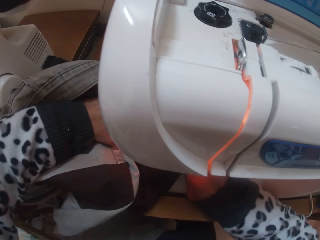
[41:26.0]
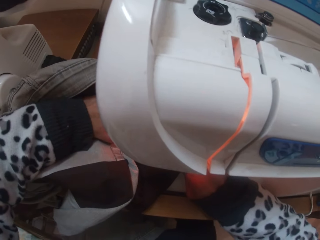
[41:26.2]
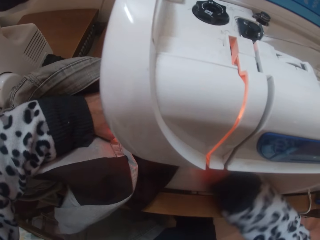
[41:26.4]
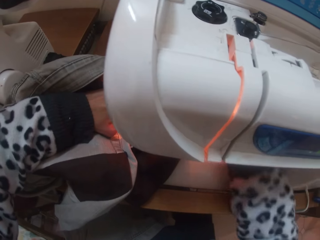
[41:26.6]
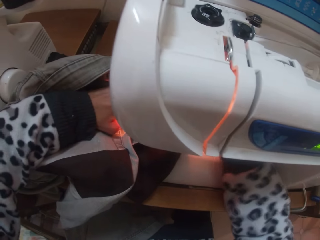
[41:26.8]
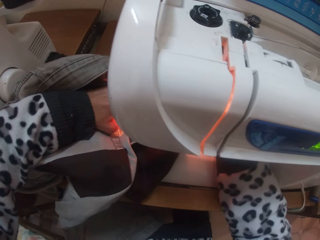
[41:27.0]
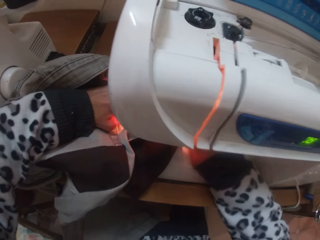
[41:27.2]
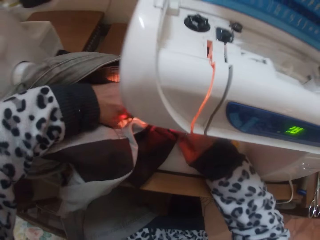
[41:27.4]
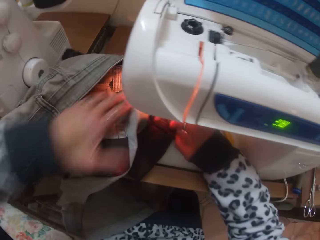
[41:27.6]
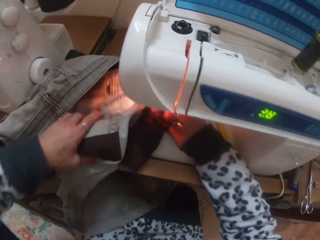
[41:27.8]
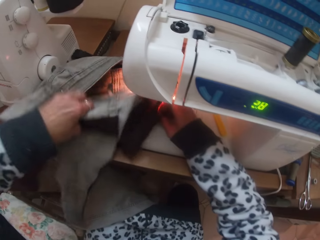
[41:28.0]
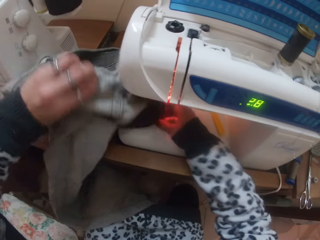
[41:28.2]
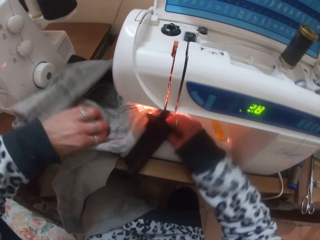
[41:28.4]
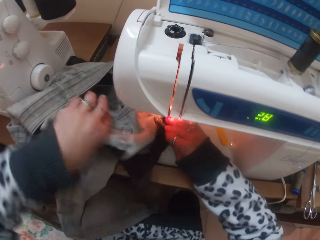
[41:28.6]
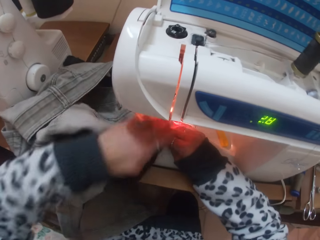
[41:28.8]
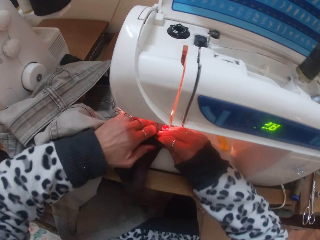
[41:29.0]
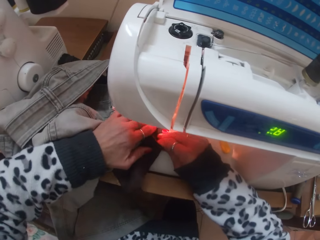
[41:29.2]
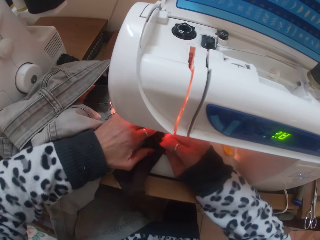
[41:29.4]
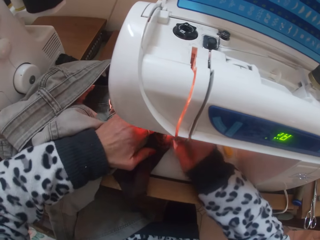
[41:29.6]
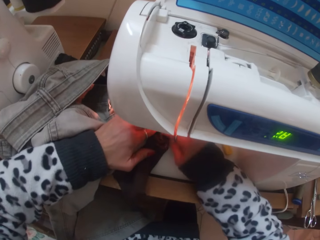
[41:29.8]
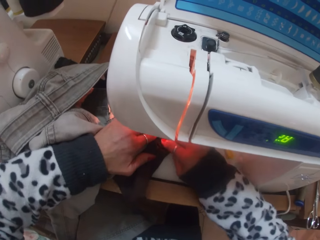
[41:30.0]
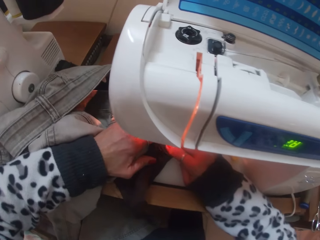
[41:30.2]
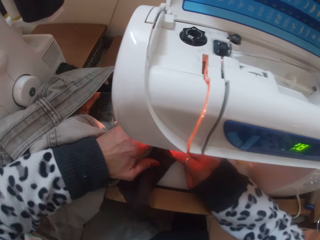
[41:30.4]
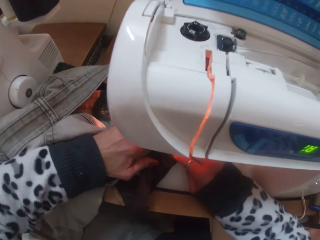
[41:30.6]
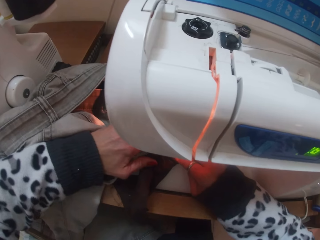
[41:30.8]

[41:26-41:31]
The camera wearer sews the jean with the sewing machine with both hands.

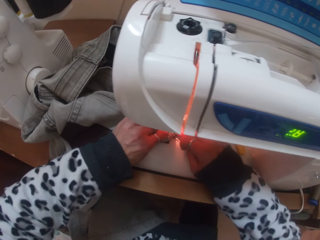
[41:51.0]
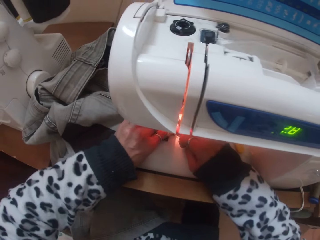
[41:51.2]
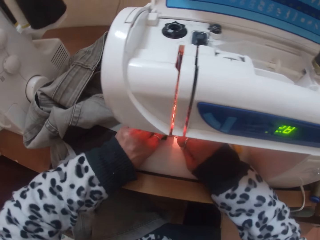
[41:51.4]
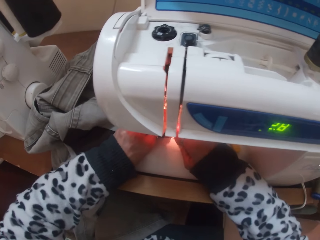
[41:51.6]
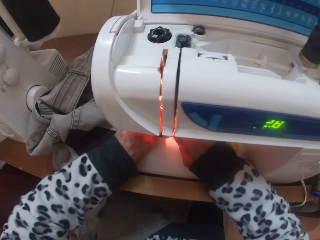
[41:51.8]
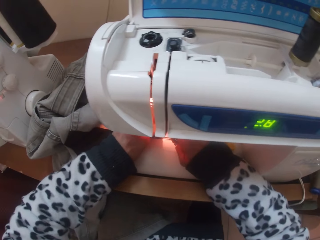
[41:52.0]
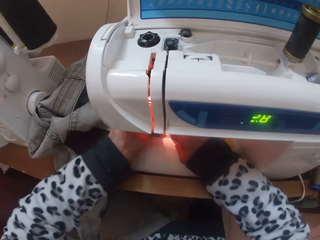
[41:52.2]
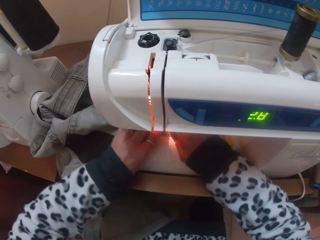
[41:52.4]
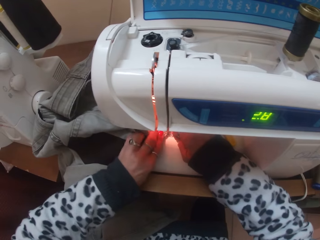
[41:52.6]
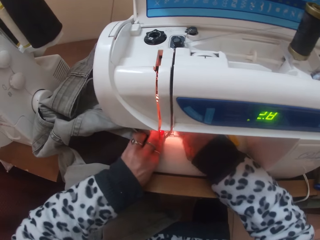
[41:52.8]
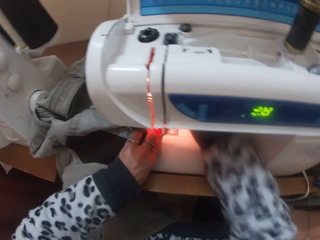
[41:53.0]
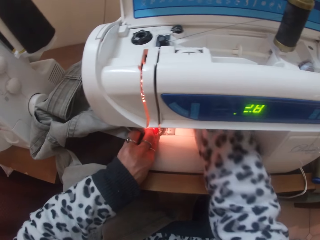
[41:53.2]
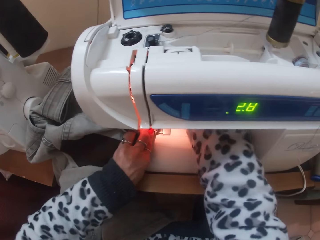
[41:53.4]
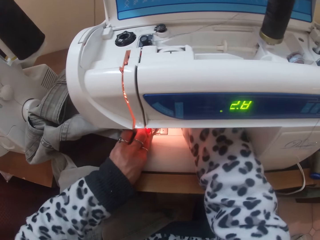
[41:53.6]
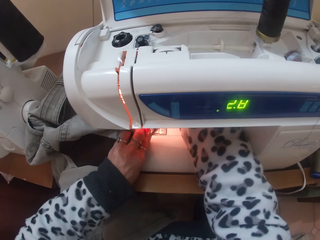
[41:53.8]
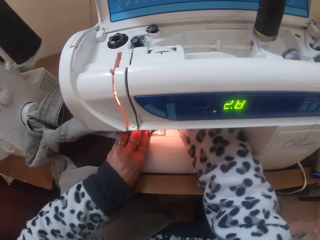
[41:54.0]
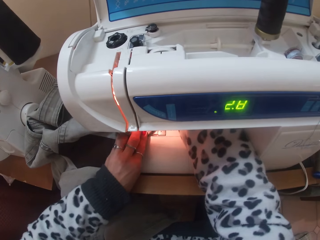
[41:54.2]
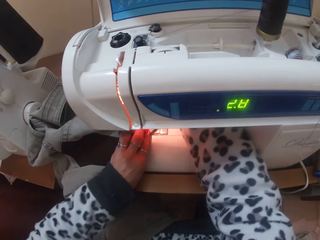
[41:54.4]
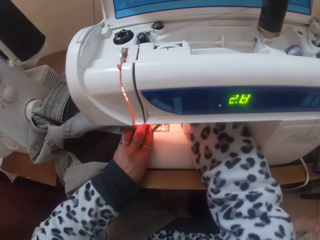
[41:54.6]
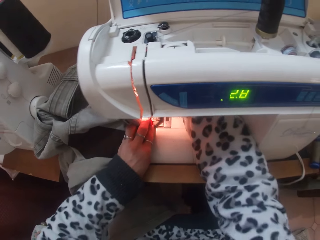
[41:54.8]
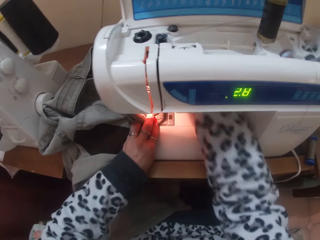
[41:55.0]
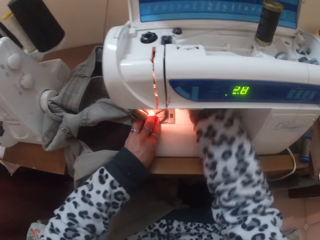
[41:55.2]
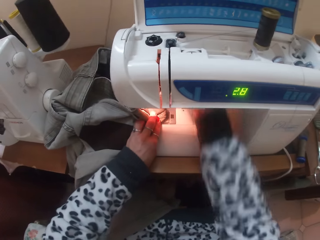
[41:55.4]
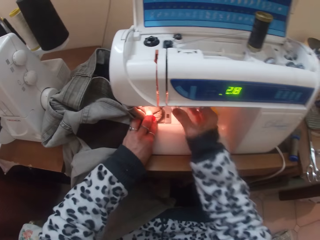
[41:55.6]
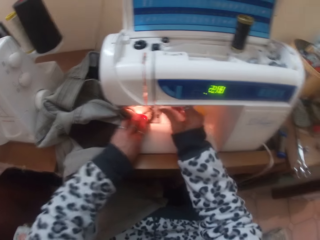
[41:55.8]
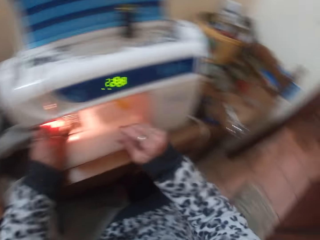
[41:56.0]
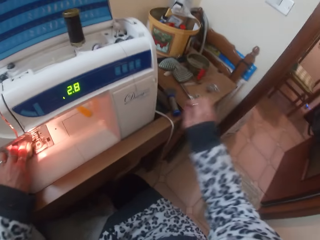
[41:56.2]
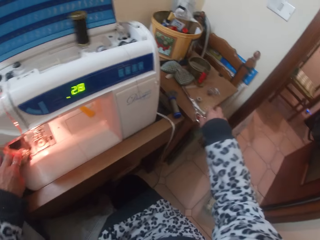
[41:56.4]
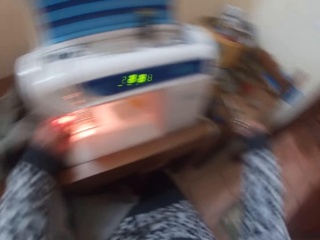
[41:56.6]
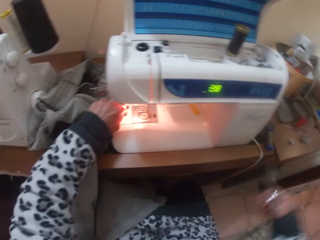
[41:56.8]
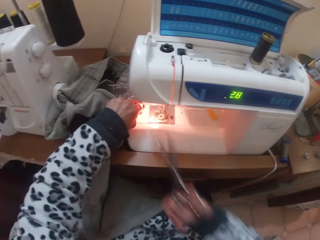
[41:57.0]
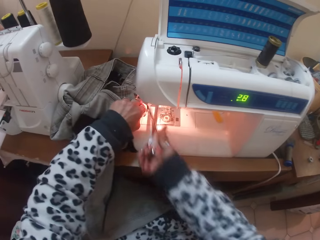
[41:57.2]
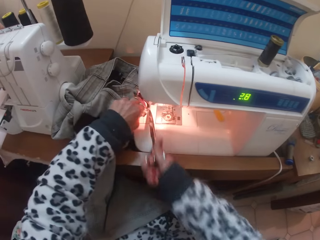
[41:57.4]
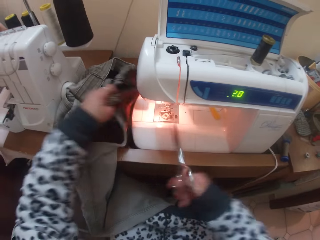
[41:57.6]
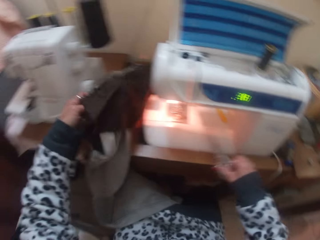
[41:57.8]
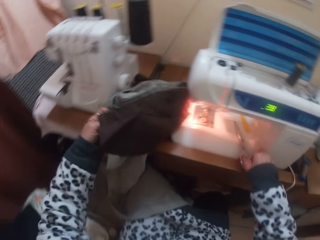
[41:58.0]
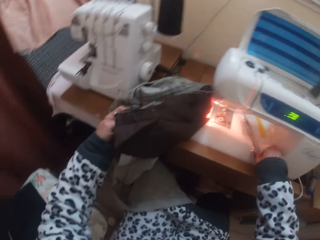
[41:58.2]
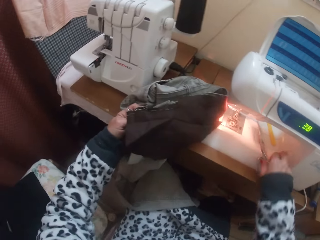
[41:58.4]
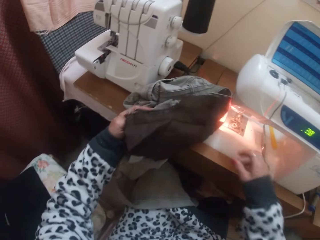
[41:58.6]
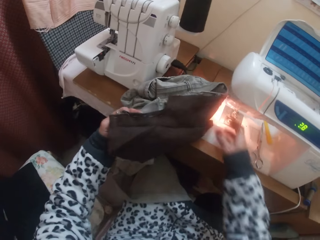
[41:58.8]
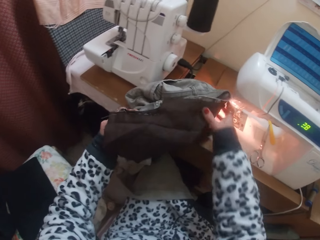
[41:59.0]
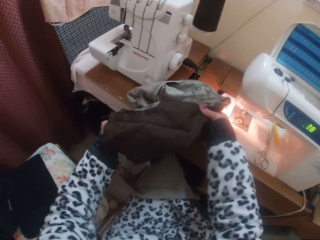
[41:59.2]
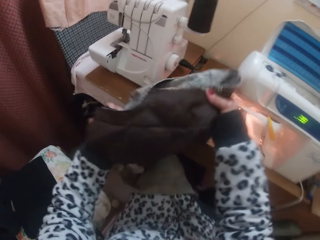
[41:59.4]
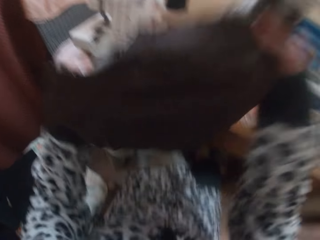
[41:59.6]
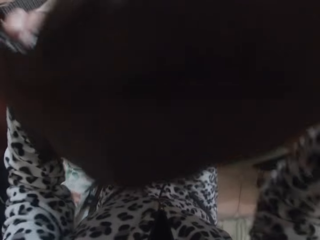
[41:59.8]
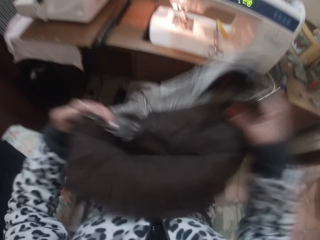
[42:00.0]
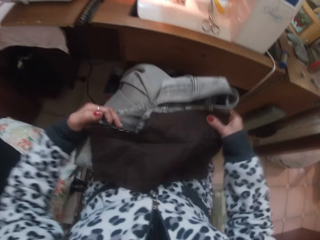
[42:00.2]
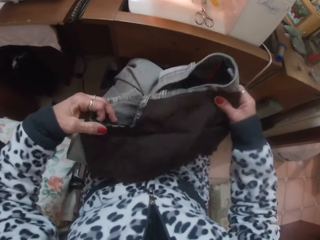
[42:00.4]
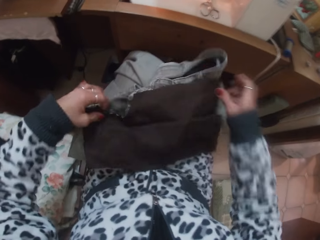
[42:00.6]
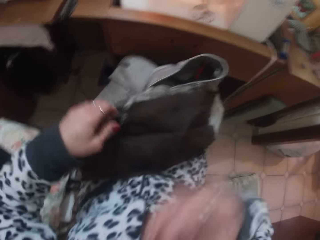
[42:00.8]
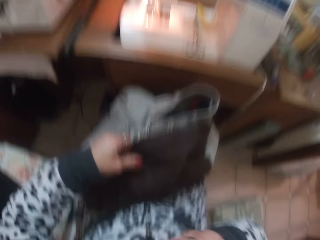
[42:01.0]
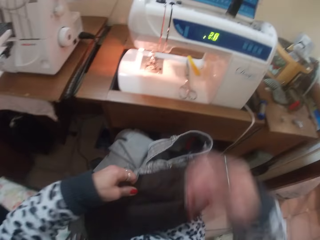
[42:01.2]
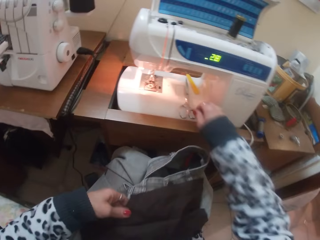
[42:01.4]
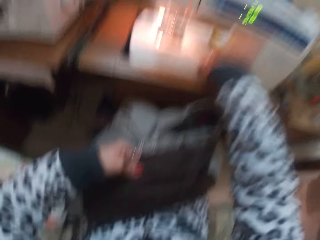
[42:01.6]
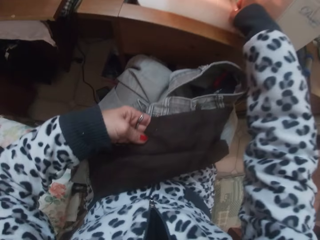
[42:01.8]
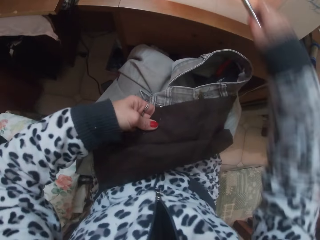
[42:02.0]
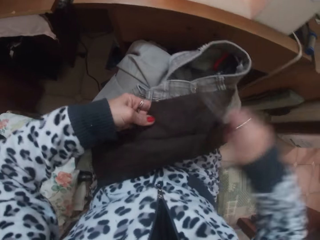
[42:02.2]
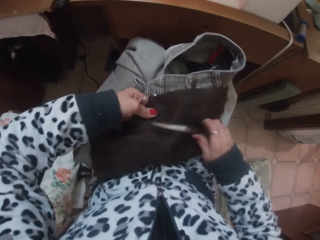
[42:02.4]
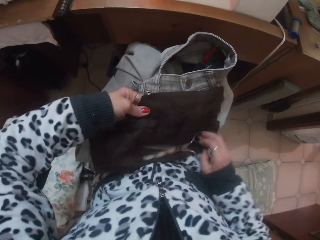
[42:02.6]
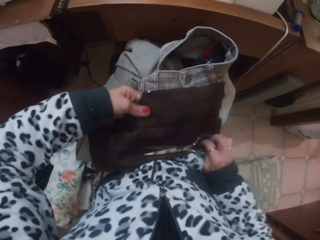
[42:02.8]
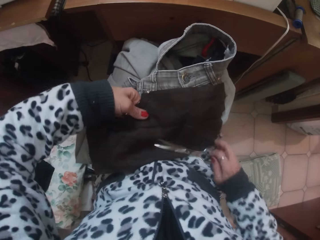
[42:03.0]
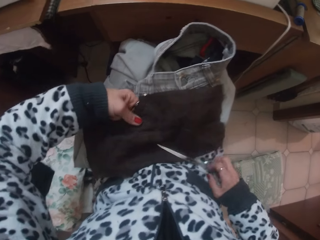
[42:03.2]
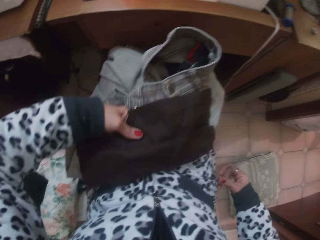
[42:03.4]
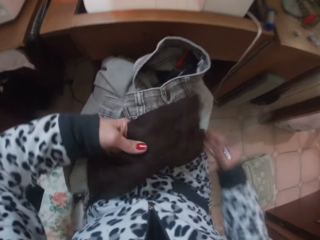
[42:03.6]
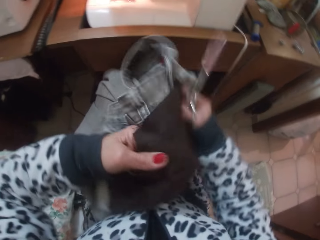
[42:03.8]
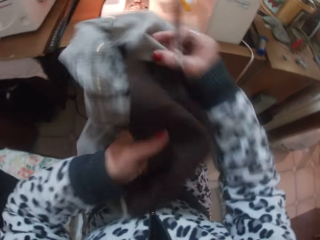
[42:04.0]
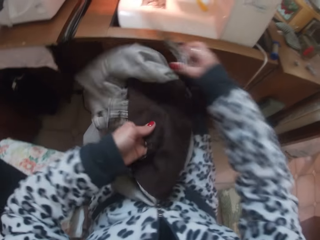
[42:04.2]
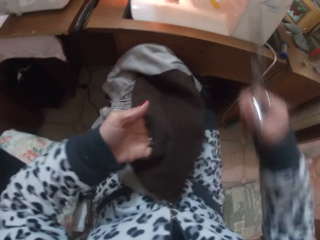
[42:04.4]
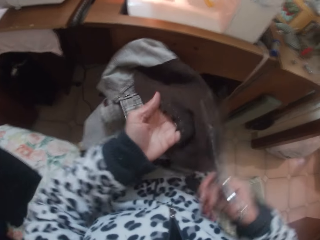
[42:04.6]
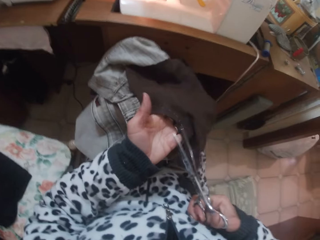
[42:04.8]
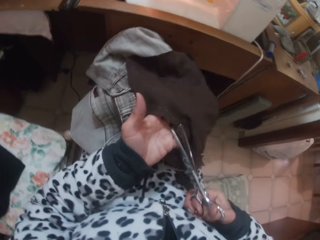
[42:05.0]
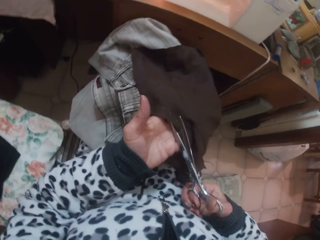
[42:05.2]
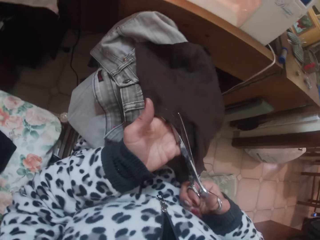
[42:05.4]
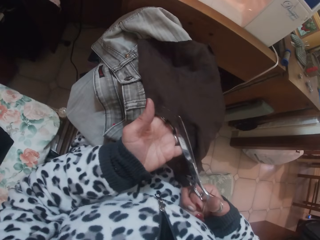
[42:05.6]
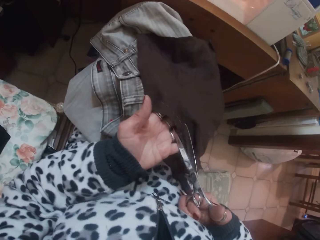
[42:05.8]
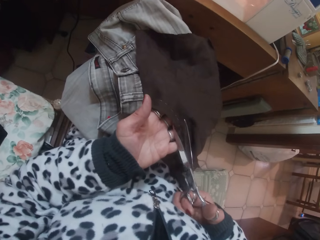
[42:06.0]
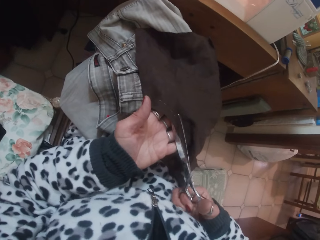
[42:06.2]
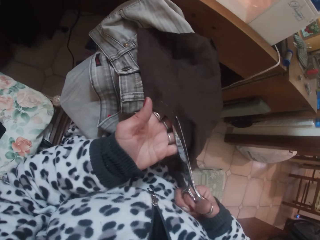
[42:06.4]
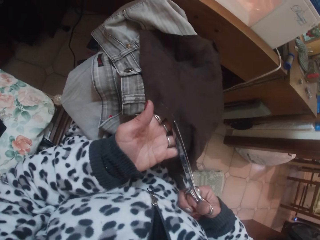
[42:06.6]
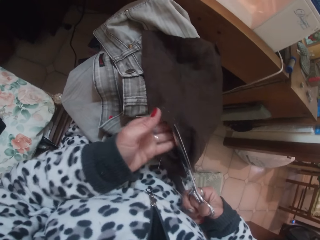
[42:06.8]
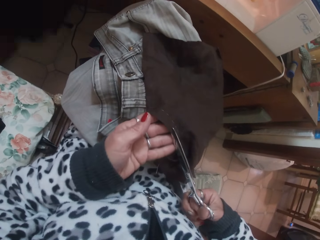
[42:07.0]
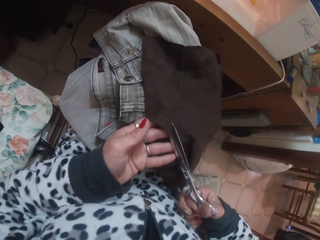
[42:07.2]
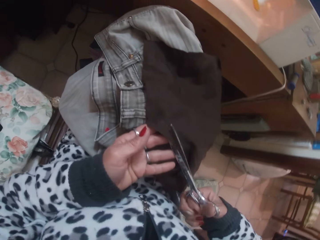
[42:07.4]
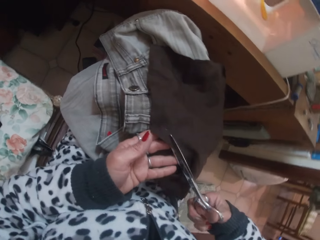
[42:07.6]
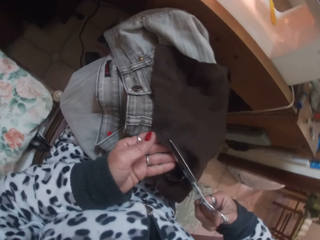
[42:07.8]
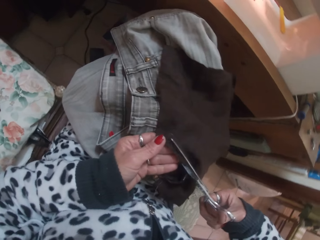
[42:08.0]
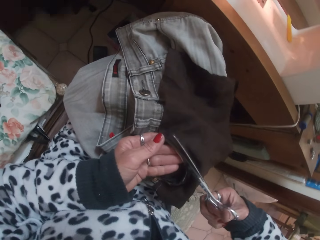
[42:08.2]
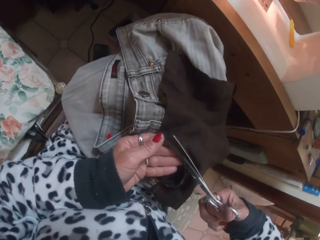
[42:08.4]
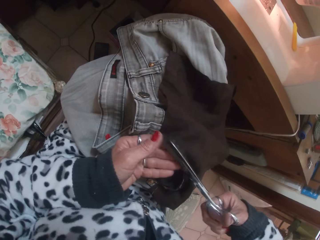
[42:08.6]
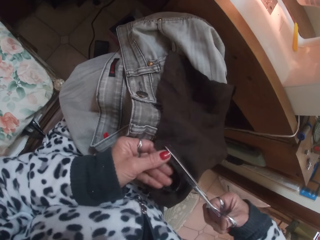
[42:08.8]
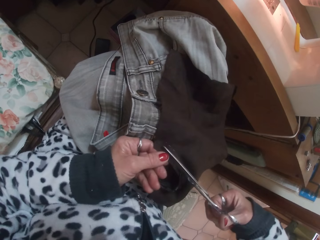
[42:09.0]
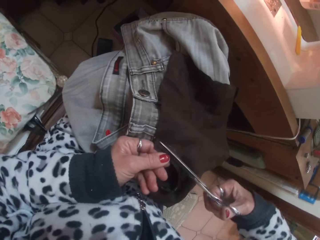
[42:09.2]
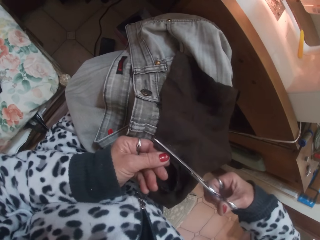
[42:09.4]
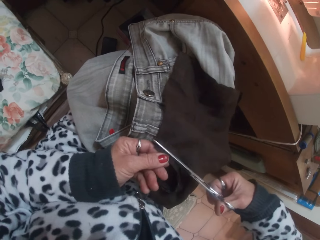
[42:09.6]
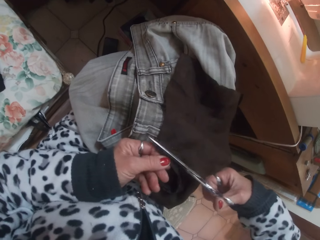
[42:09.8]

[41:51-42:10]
The camera wearer adjusts the sewing machine with her right hand. She picks up the scissors on the sewing table with her right hand. She cuts the sewing thread with the scissors in her right hand. She drops the scissors on the sewing bed with her right hand. She picks up the jean from the sewing bed with her left hand. She places the jean on her lap with both hands. She raises her right hand to remove the thread. She picks up the scissors from the sewing bed with her right hand. She moves the cloth in her hands. She cuts a piece of cloth off the jean with the scissors in her right hand.
